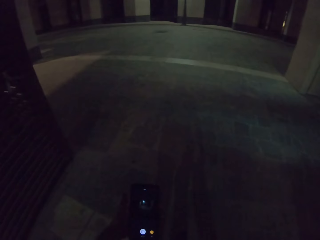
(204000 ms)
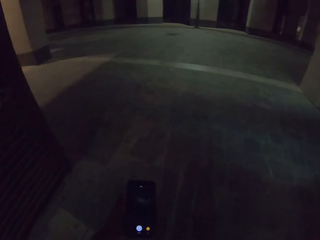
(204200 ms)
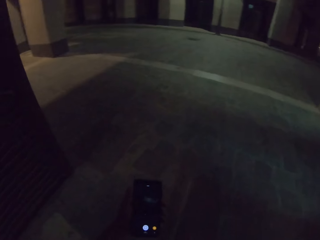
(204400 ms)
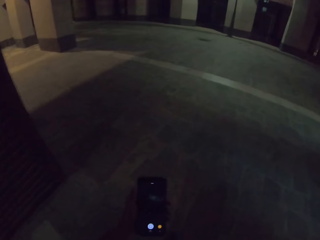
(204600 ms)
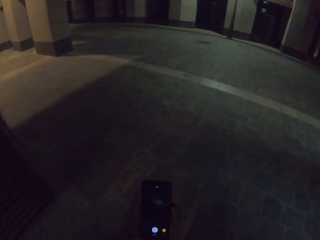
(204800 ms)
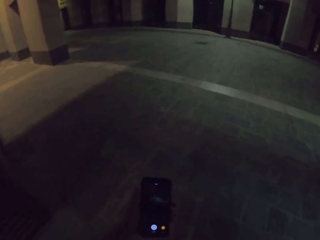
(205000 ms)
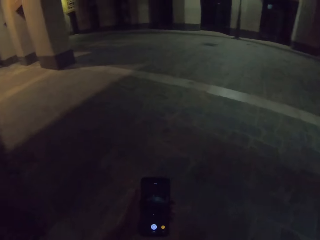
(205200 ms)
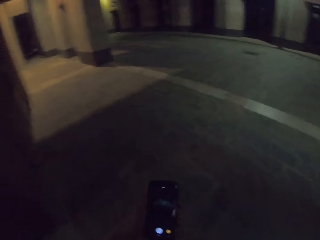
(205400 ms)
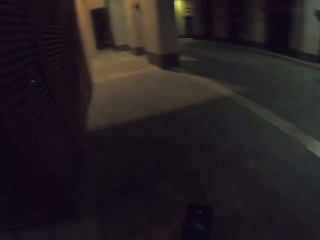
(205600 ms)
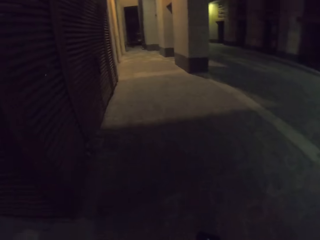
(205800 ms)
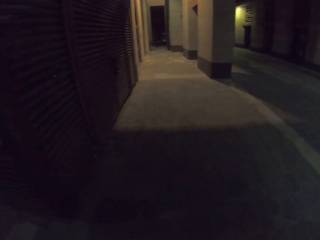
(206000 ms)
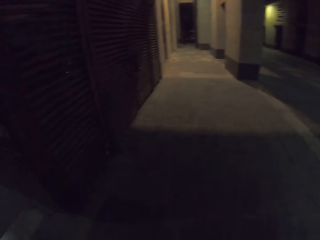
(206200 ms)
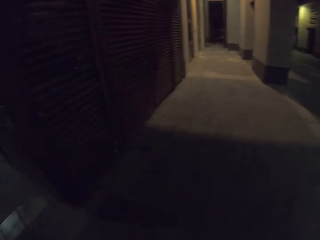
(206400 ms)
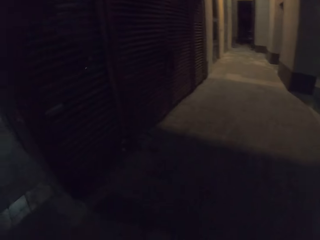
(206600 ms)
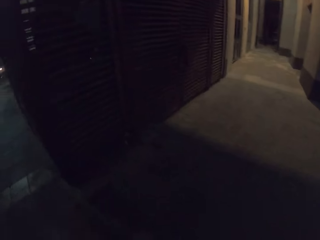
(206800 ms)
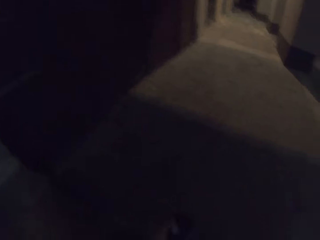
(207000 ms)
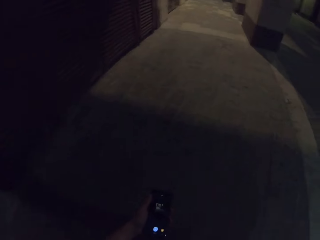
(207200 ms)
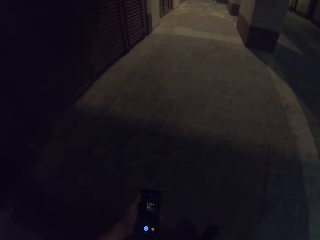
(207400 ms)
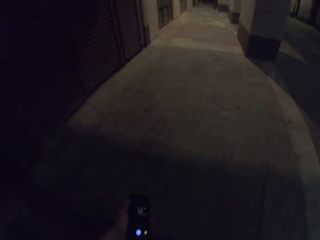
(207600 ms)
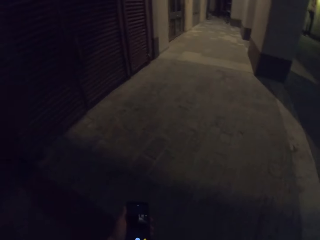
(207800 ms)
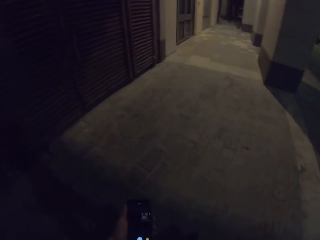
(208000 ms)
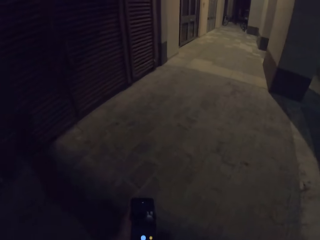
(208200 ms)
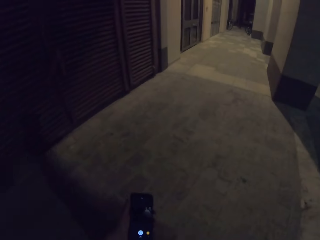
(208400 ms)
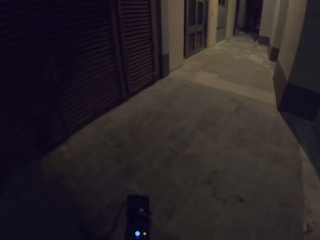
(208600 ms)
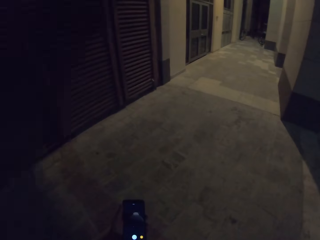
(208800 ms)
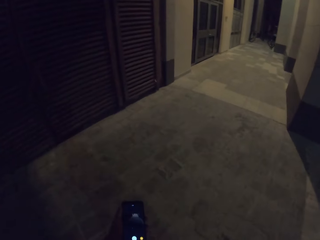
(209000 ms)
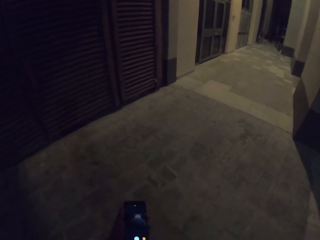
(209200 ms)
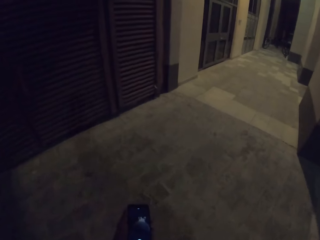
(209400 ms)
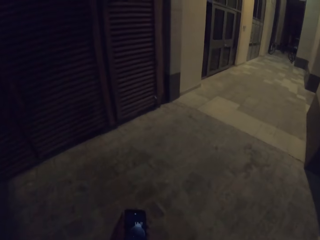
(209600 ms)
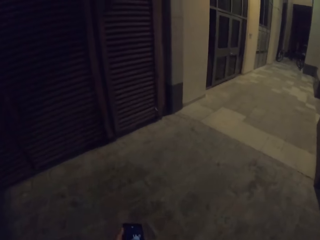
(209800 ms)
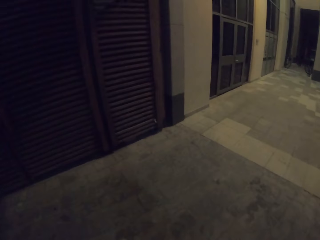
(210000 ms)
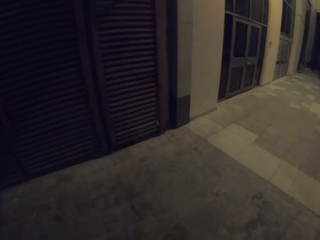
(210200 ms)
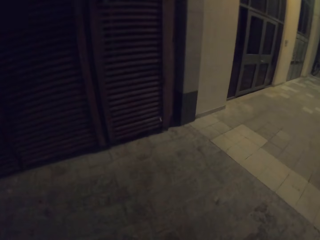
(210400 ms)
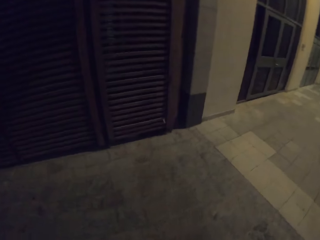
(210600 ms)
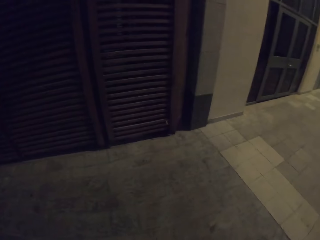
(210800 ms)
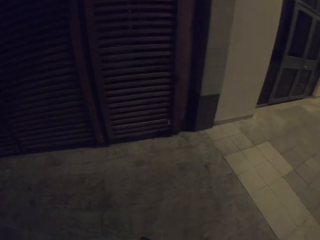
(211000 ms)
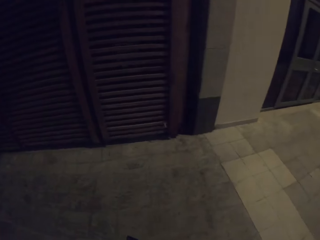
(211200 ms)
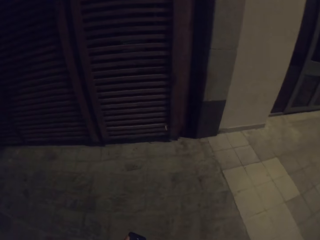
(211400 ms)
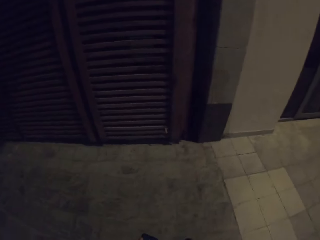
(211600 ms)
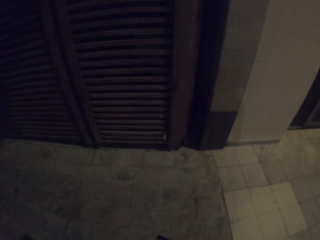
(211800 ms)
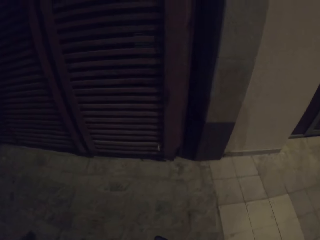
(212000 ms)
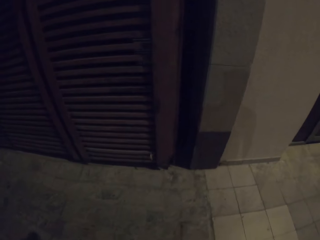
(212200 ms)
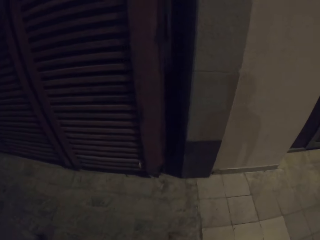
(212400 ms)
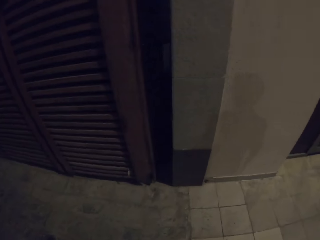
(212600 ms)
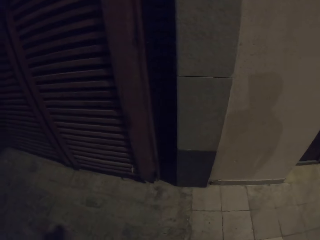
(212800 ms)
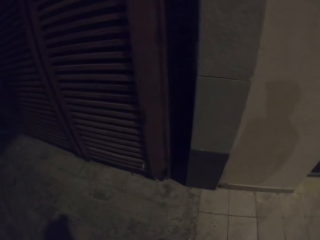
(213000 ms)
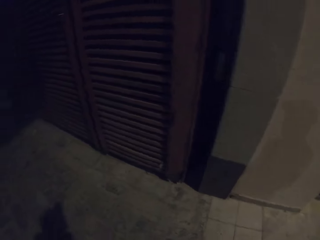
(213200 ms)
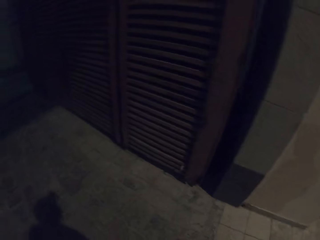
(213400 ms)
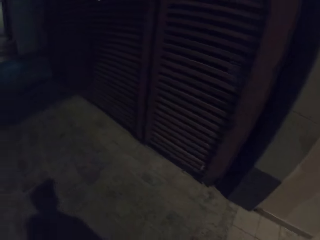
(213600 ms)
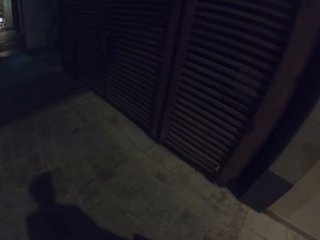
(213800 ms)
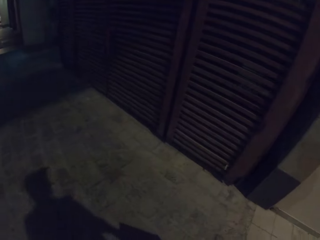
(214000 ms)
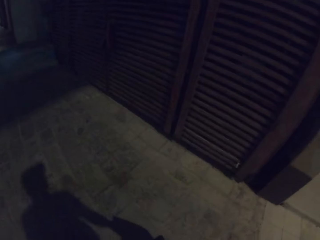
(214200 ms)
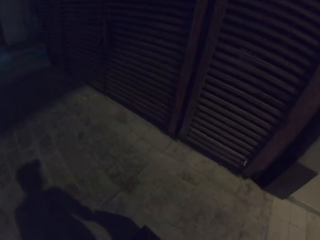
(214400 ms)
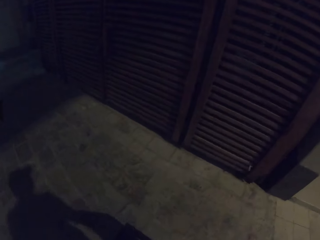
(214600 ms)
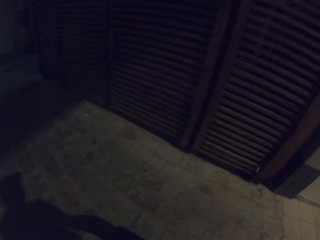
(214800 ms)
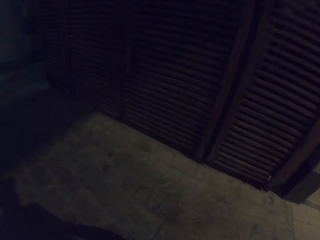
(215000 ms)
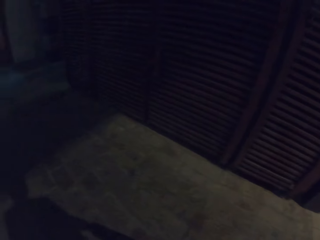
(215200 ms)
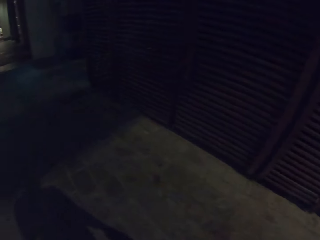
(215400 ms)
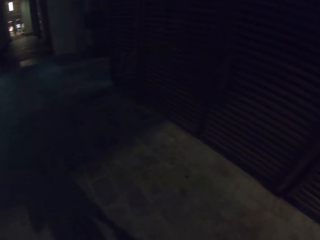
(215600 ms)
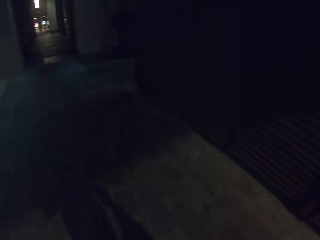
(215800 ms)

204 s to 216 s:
The camera wearer holds the phone. They walk.

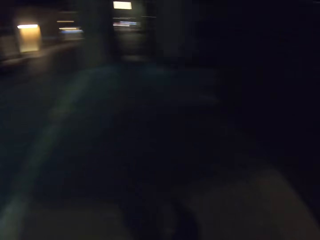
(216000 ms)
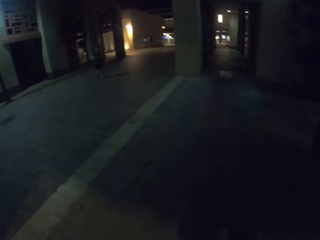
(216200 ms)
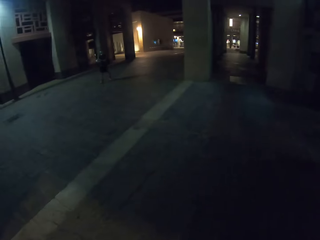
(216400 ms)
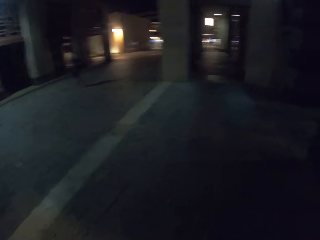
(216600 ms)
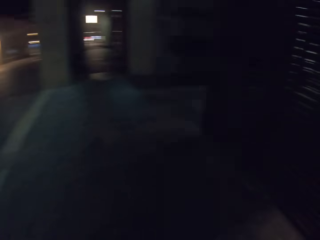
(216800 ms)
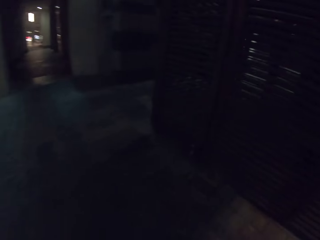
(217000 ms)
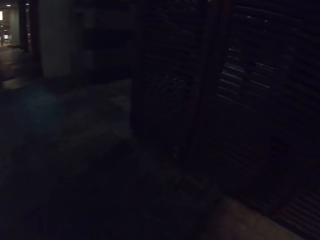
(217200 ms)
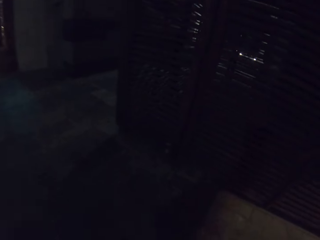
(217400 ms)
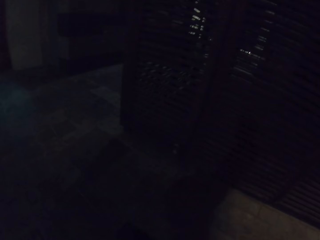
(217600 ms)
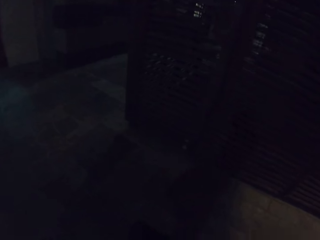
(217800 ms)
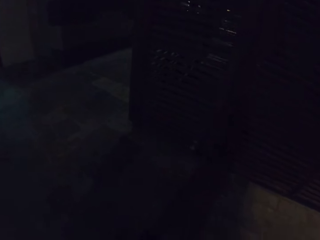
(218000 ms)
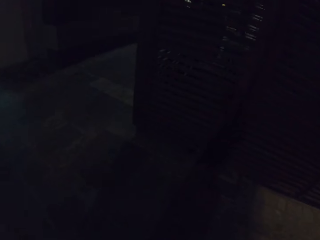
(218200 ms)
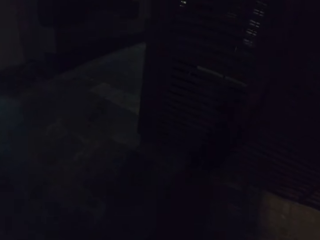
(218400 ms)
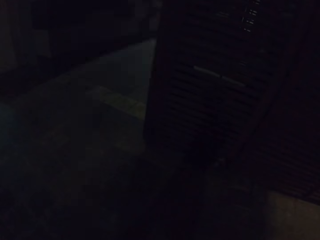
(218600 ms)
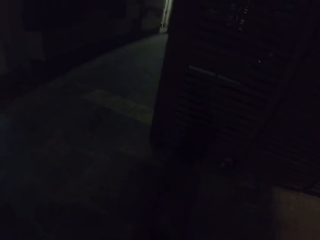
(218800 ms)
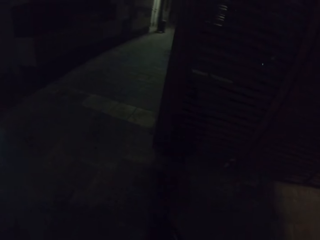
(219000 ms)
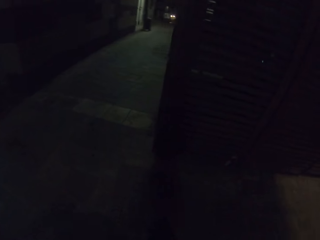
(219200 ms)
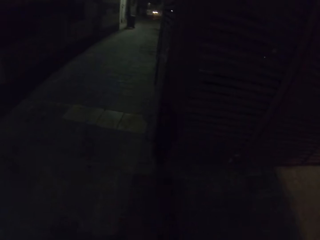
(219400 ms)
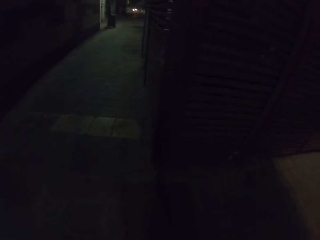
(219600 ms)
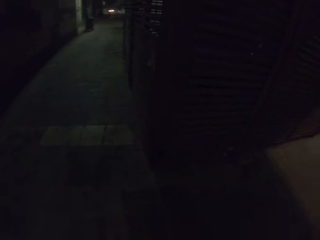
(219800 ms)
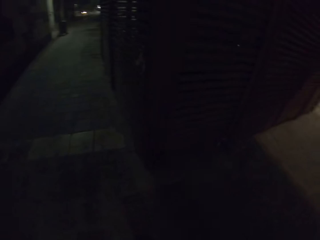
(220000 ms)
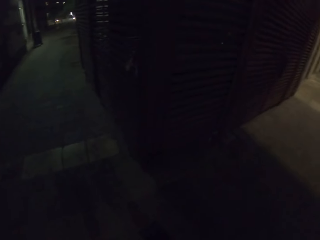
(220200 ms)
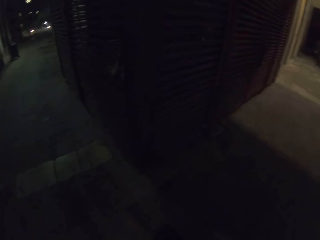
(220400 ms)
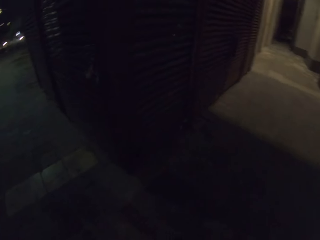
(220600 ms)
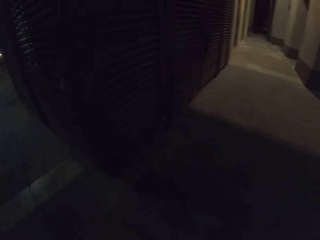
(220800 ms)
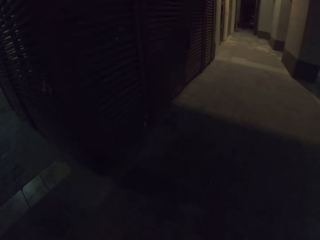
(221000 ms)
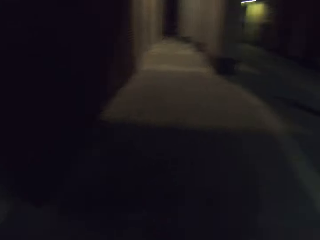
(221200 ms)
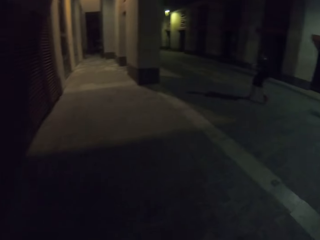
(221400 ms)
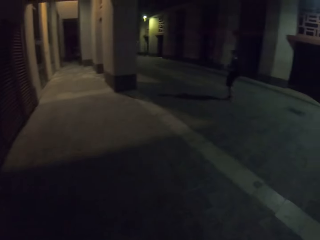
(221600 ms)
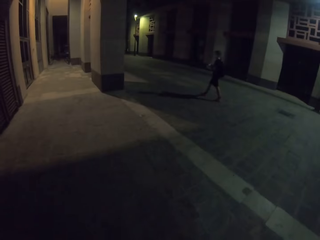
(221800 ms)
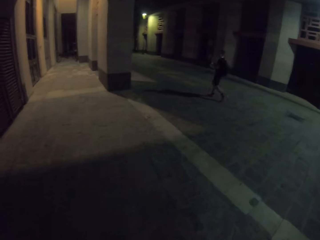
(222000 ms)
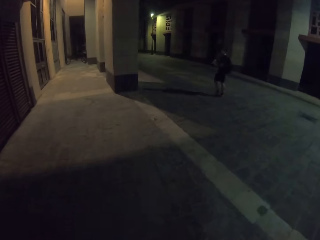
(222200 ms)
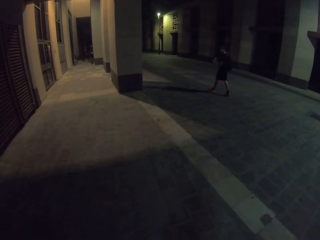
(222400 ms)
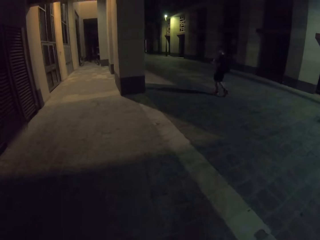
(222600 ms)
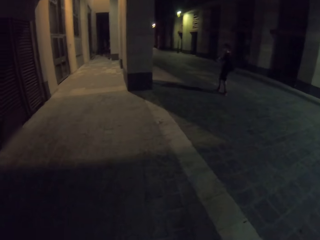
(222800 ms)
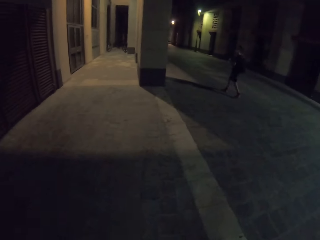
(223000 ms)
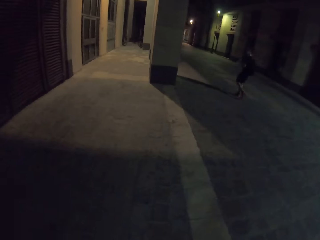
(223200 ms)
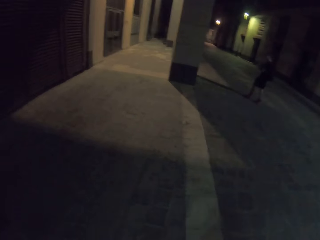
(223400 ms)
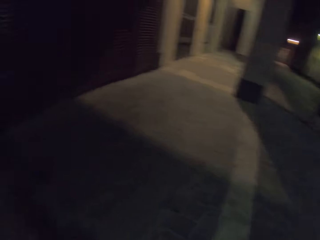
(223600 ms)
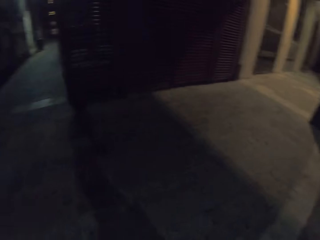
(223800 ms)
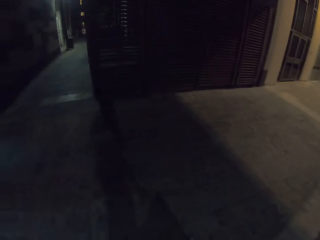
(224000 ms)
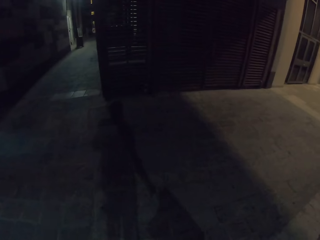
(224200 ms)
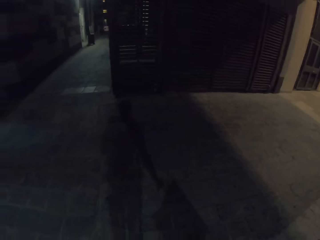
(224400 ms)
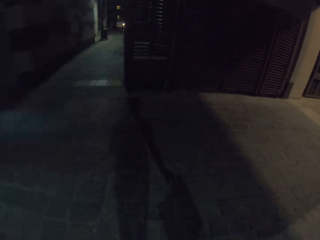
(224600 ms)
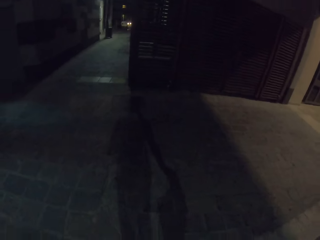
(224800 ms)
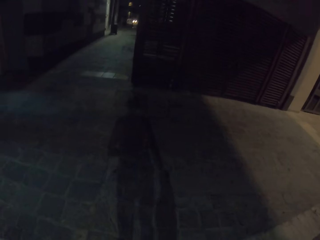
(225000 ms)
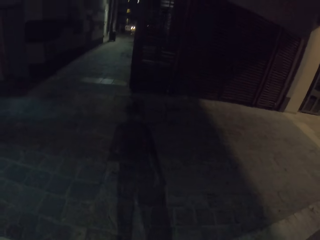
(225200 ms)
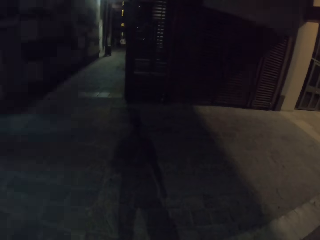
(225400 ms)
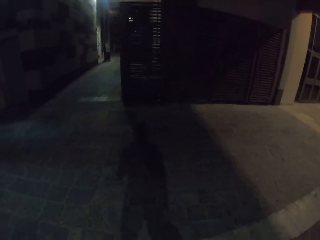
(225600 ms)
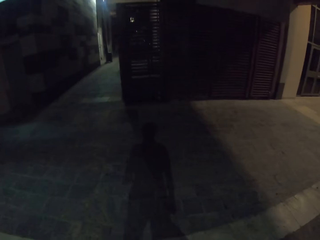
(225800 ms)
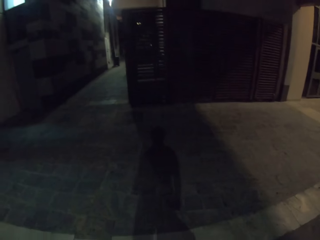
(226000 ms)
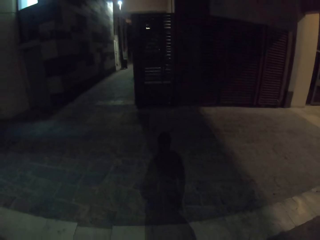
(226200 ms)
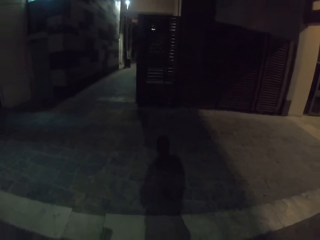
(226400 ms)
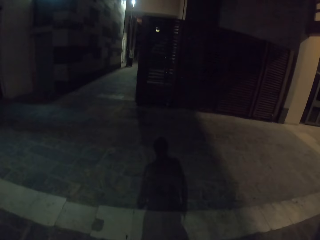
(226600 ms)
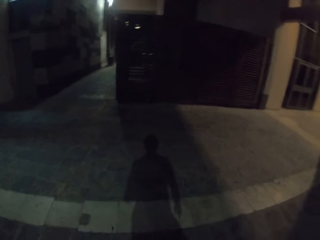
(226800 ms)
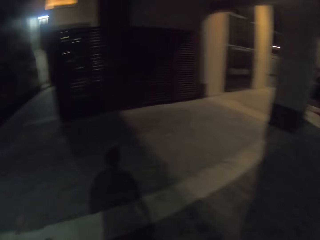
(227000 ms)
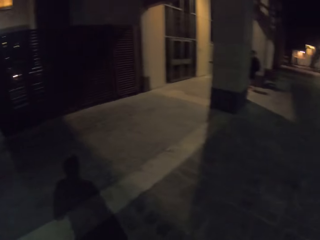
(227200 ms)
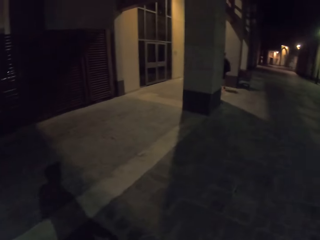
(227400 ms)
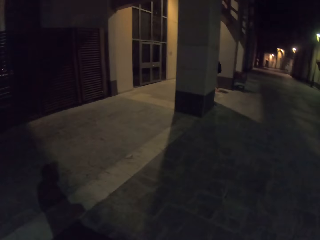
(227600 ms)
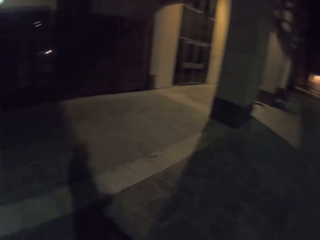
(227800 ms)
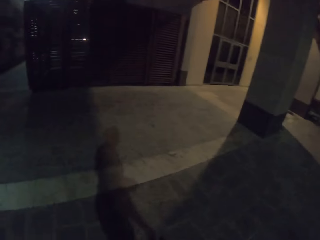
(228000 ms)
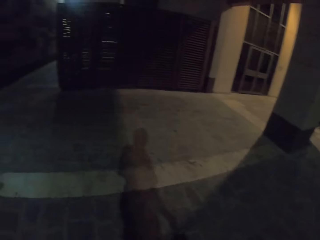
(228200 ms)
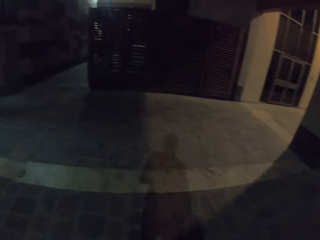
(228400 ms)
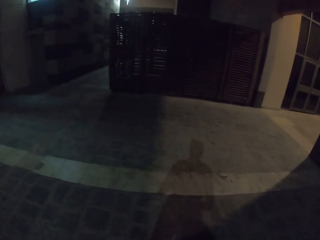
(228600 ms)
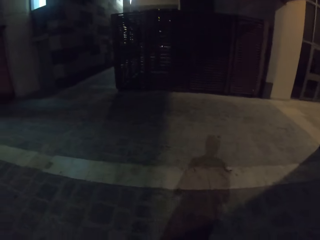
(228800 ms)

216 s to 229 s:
The camera wearer holds the phone. They walk on the road.
